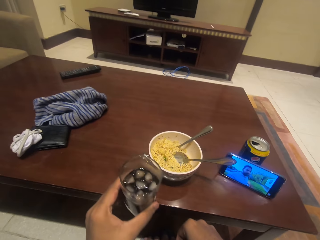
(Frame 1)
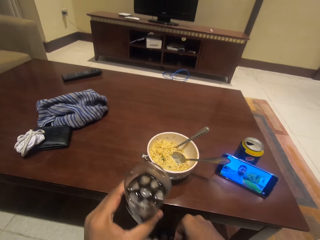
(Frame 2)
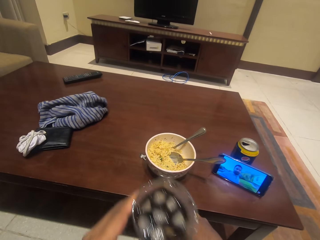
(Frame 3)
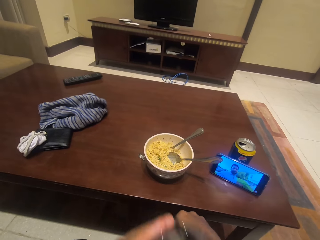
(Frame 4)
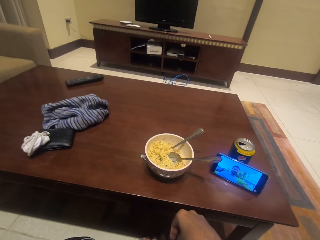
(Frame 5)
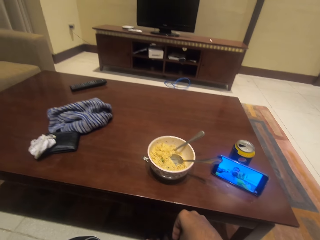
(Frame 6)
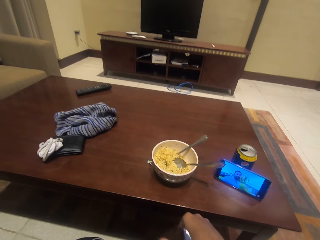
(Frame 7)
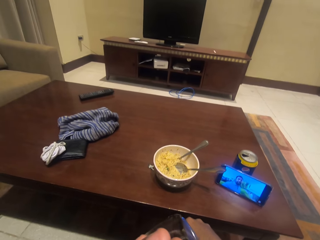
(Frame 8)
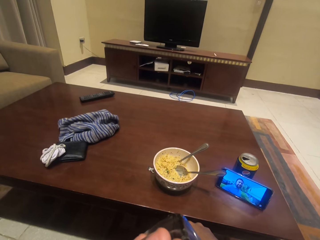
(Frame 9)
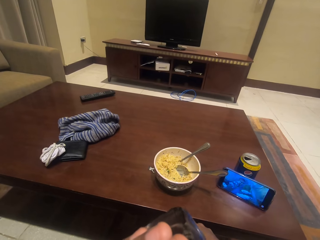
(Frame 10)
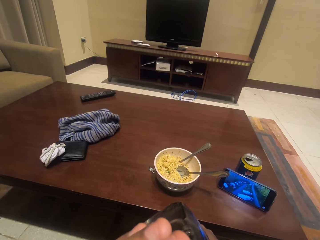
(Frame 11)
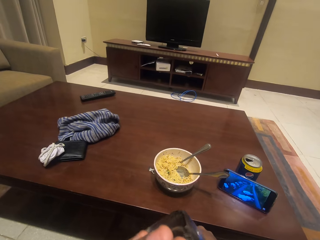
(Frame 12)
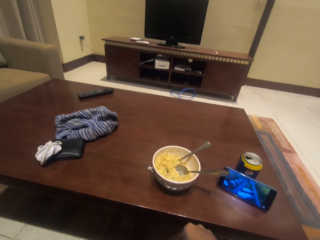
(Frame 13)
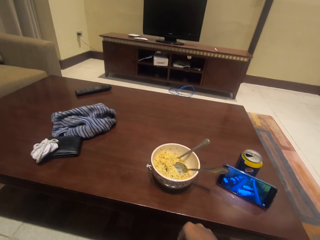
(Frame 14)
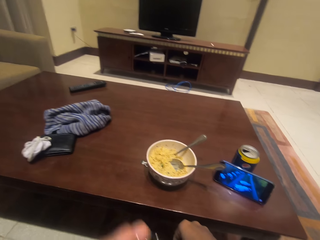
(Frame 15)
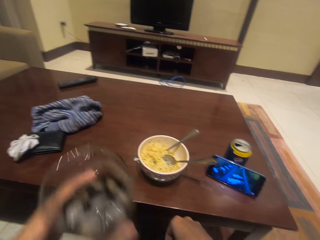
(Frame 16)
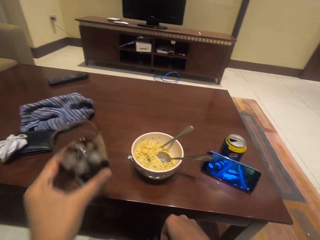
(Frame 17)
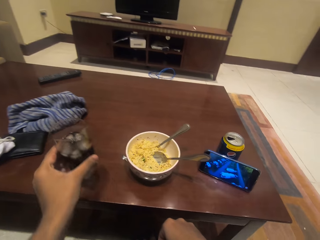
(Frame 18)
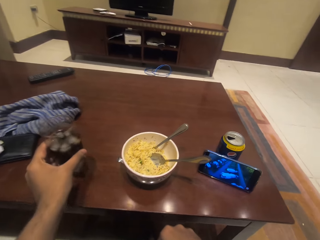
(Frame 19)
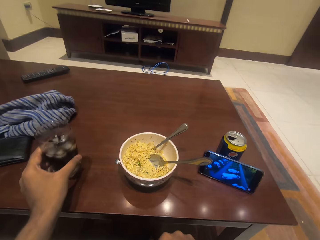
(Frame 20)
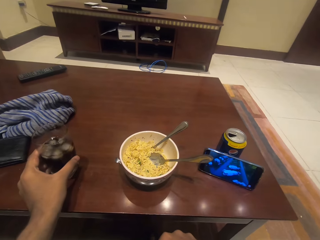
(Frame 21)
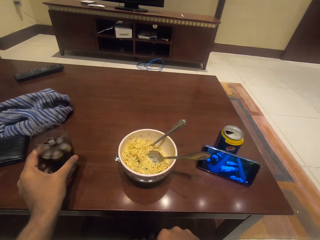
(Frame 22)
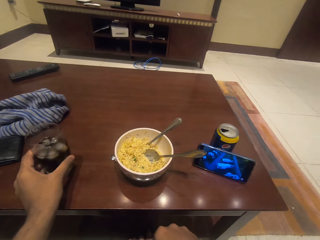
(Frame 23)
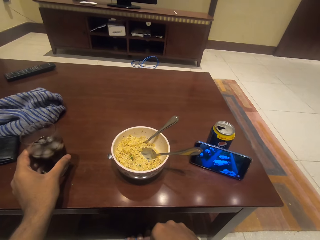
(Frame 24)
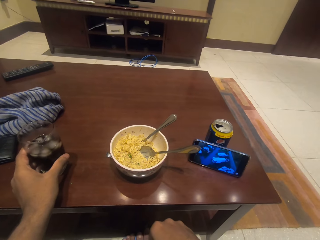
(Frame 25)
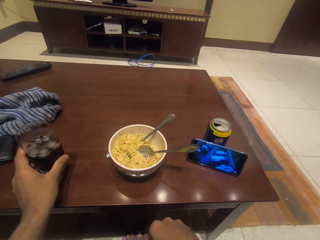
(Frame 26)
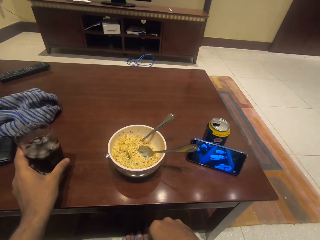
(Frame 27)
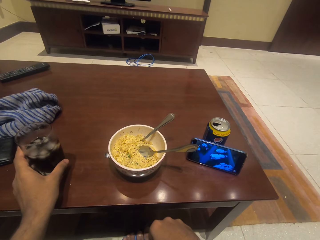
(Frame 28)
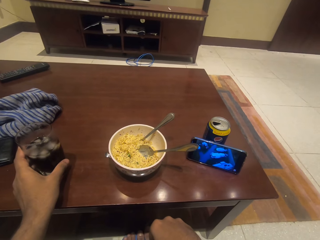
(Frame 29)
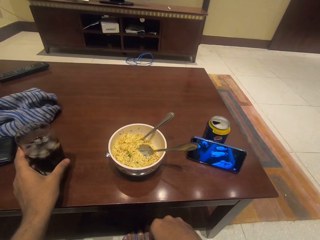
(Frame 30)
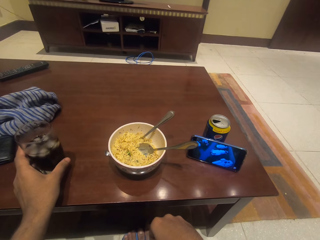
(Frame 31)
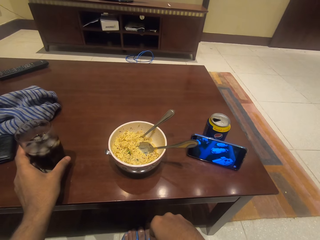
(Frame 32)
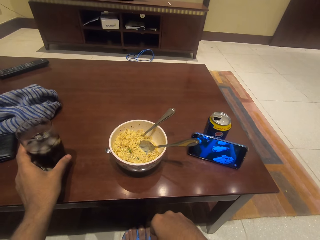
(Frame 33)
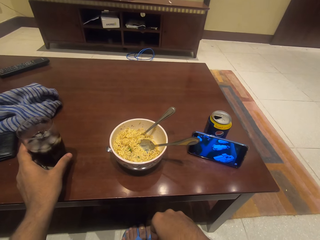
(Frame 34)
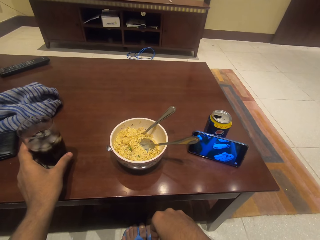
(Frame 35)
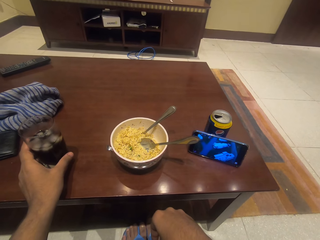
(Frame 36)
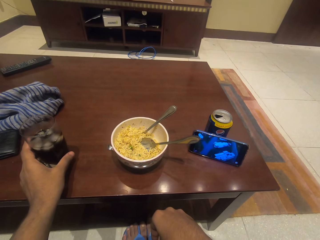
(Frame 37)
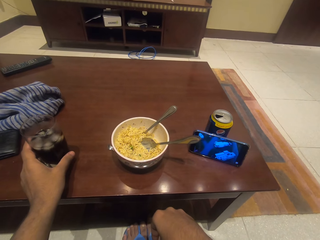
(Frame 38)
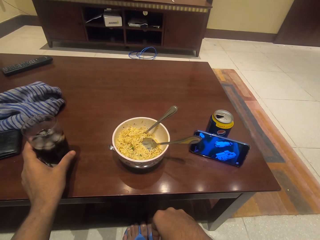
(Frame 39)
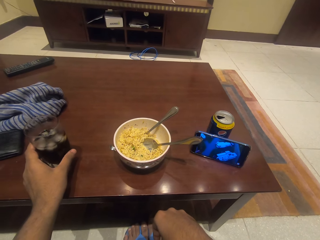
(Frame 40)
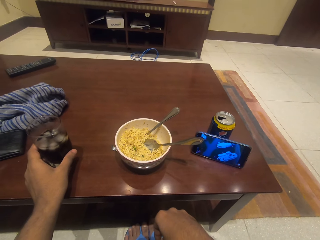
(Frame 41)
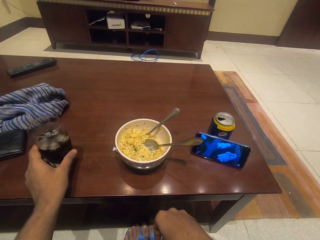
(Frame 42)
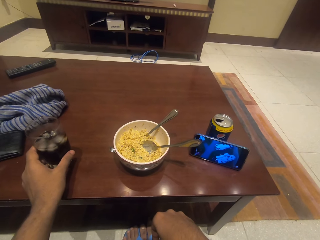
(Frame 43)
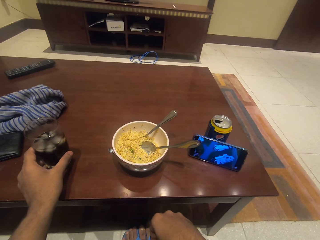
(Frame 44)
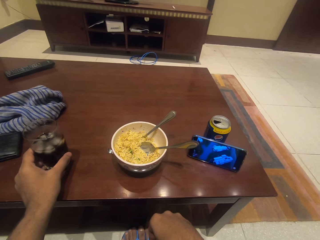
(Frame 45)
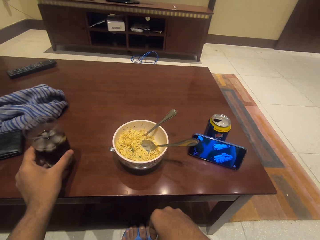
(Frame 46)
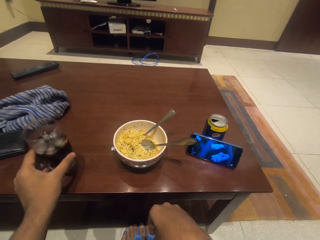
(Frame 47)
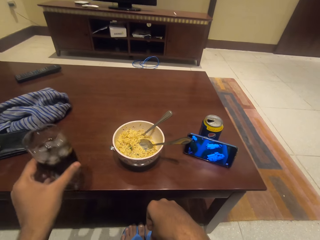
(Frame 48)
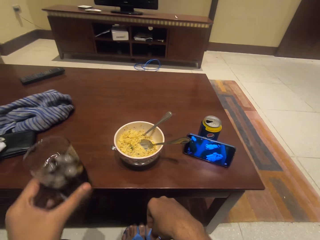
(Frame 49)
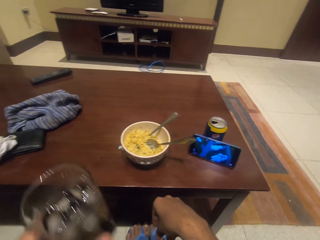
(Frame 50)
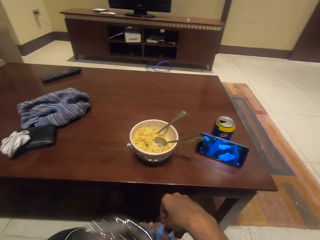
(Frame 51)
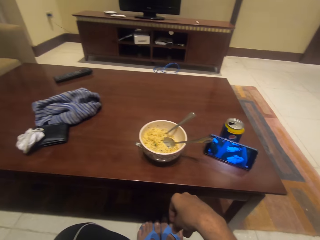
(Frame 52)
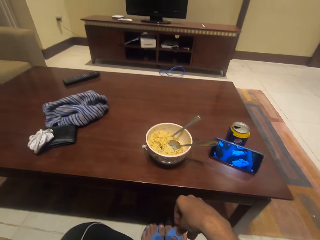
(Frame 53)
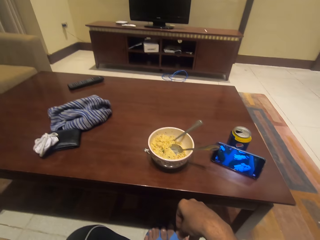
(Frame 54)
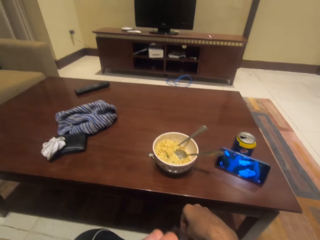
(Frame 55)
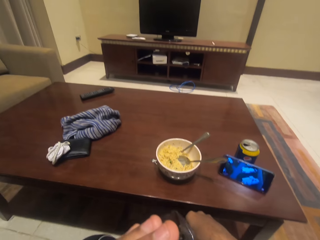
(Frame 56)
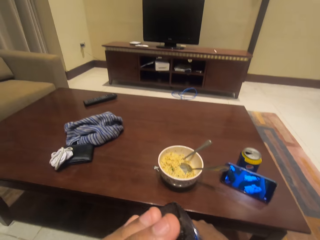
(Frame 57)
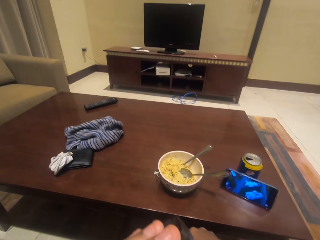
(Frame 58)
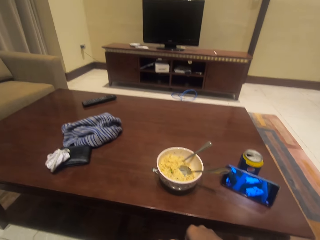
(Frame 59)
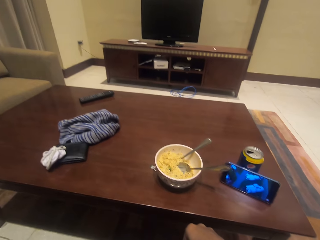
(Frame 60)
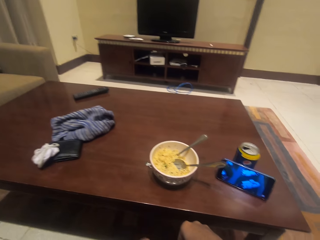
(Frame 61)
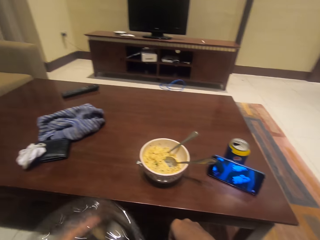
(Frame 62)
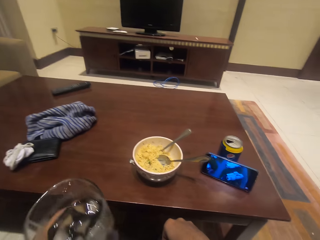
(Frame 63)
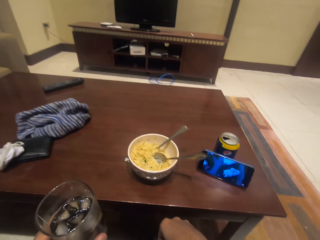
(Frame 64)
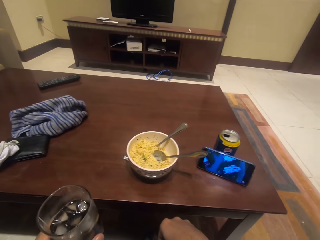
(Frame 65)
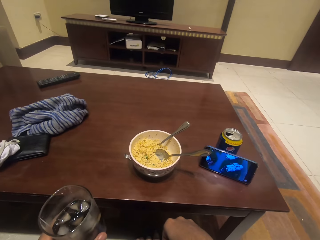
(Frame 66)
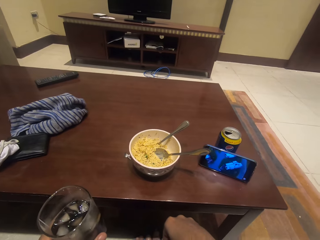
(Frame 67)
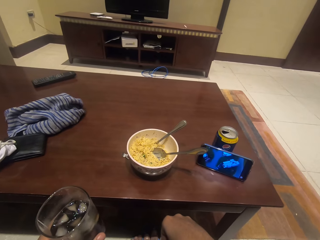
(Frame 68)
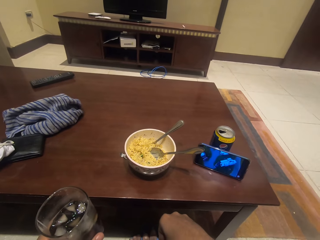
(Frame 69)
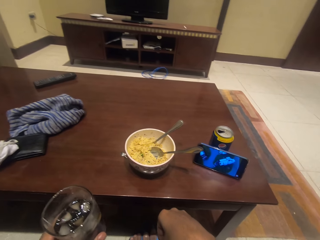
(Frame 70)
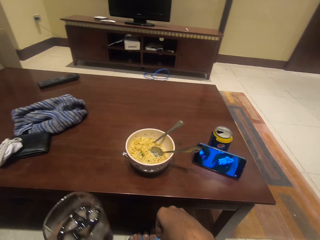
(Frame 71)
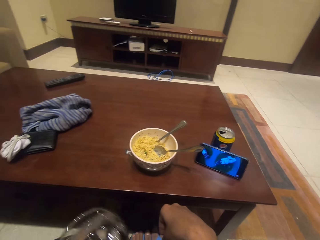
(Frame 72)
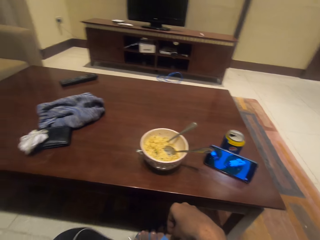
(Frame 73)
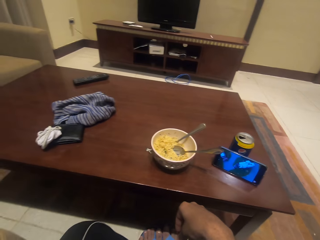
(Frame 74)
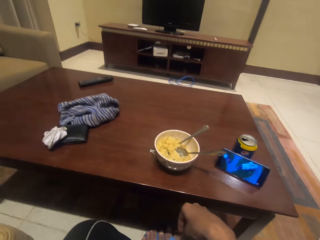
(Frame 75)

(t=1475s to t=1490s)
The camera wearer puts the glass on the table. They watch the movie on the phone. They take the glass from the table. They sip the soda in the glass.

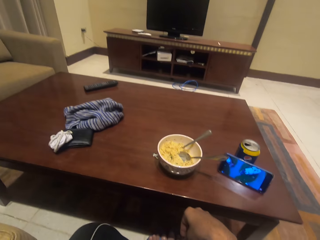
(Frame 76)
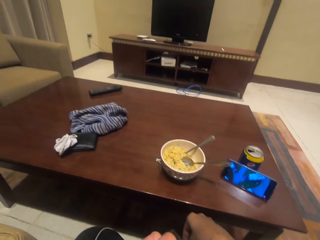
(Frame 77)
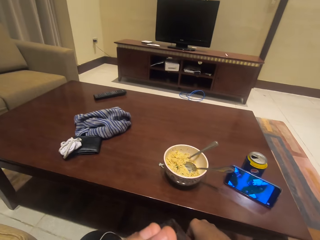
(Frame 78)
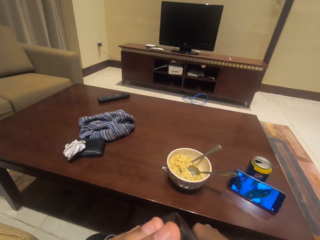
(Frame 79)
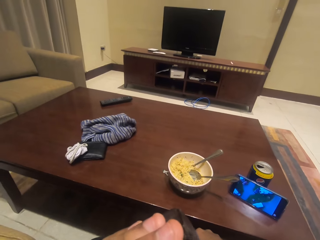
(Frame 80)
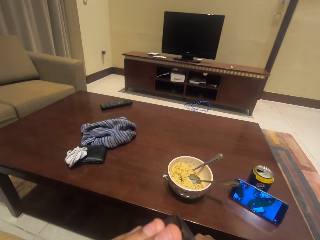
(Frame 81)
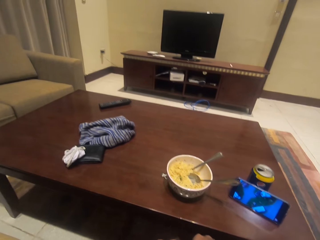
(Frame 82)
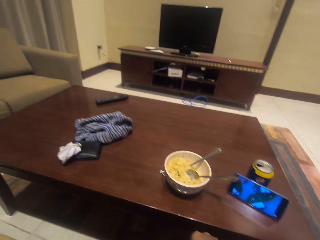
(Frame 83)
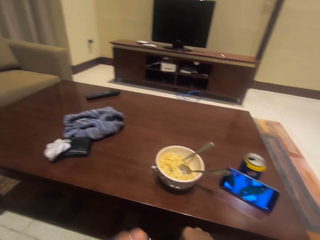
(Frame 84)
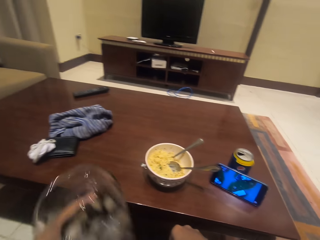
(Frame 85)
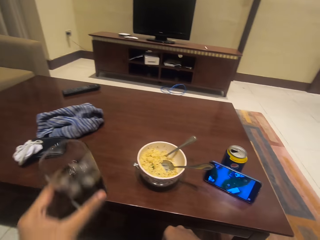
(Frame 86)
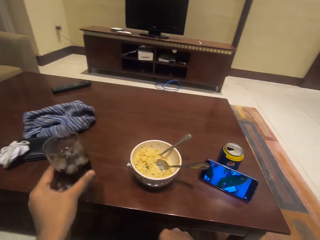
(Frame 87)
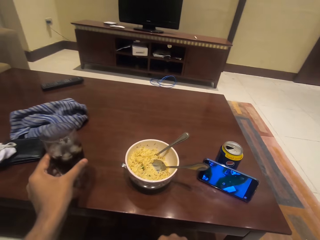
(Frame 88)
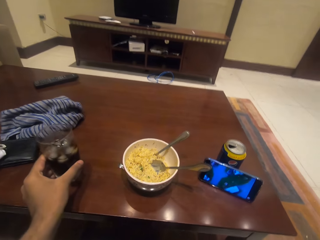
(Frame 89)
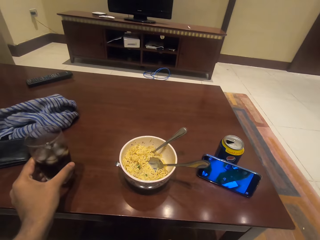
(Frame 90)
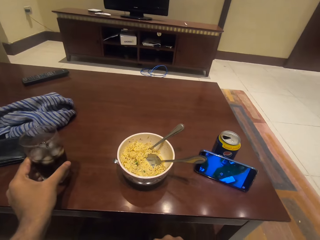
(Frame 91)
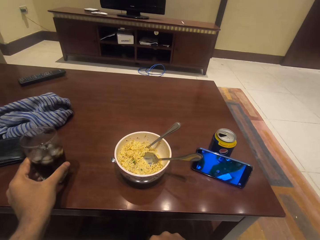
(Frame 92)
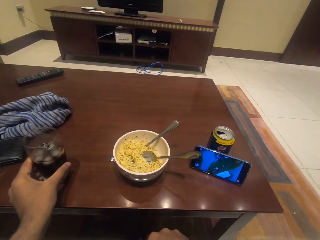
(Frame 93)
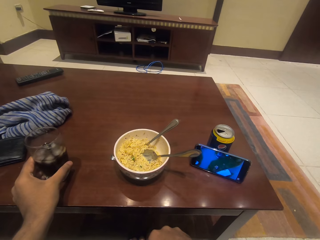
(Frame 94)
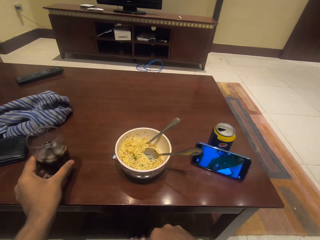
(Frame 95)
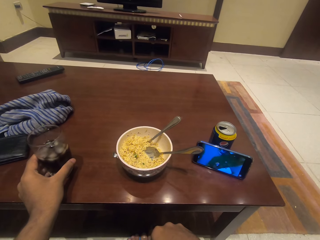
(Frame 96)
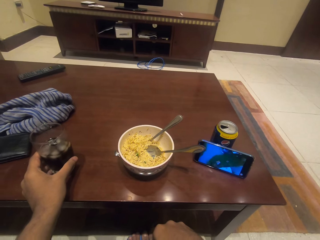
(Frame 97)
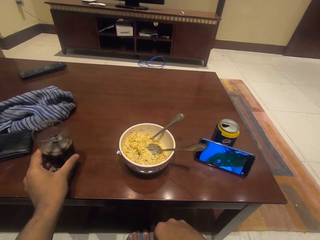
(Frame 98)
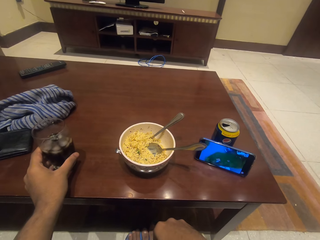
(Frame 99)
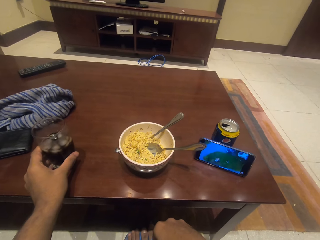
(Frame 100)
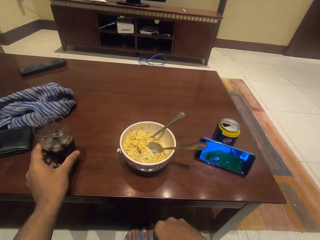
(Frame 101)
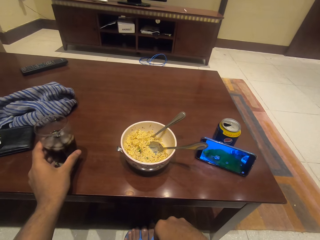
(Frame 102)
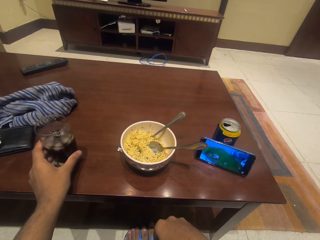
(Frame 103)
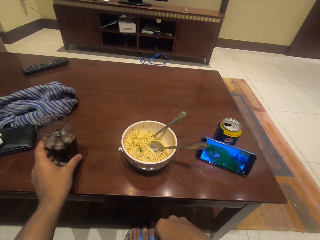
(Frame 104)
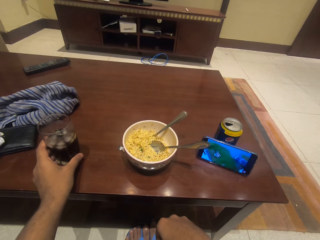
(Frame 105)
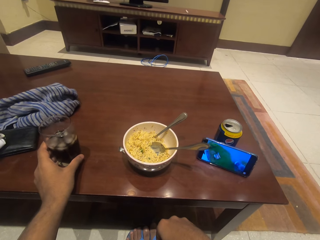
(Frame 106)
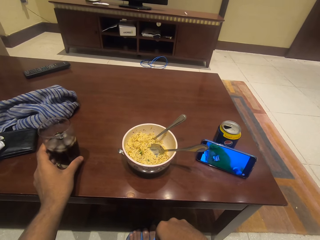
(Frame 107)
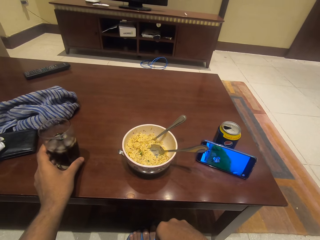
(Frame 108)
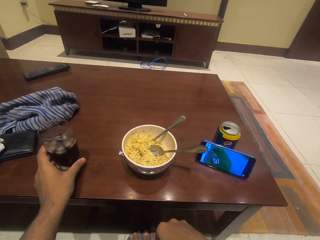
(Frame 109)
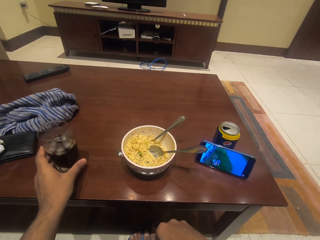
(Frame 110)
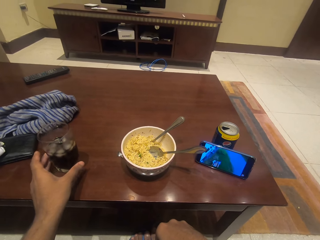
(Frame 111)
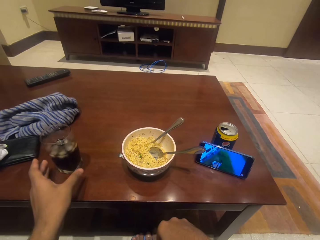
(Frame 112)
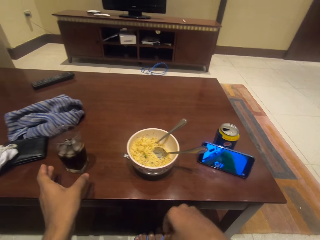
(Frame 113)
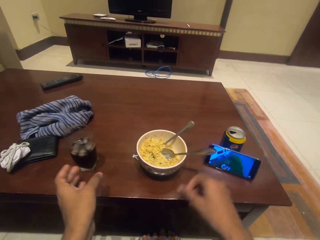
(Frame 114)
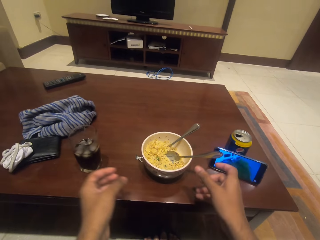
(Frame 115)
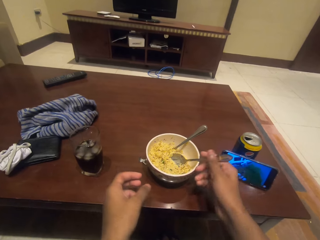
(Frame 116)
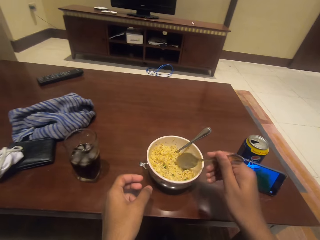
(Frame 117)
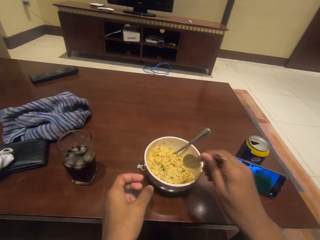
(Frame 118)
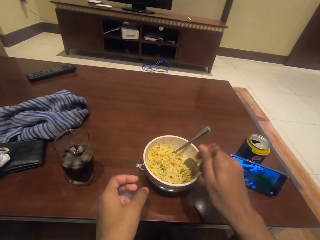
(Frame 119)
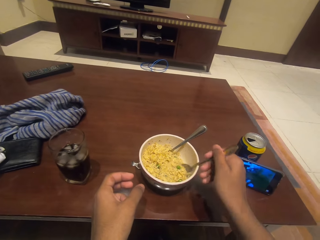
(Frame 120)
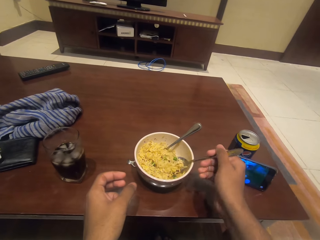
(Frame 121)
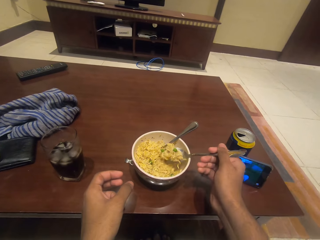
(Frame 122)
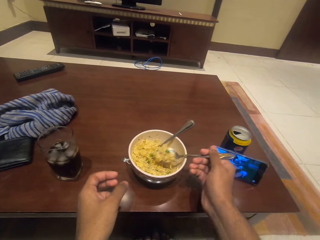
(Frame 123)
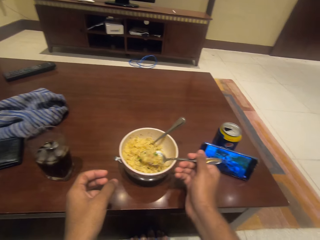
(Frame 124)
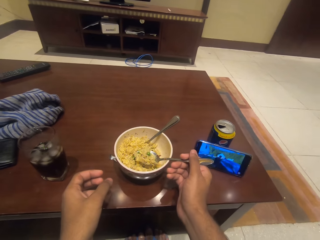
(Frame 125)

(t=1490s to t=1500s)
The camera wearer puts the glass on the table. They pick up the spoon in the bowl with noodles. They scoop the noodles from the bowl with the spoon.
